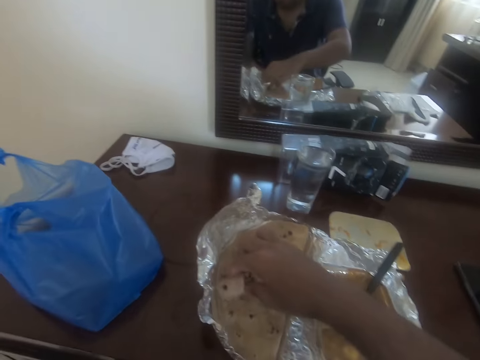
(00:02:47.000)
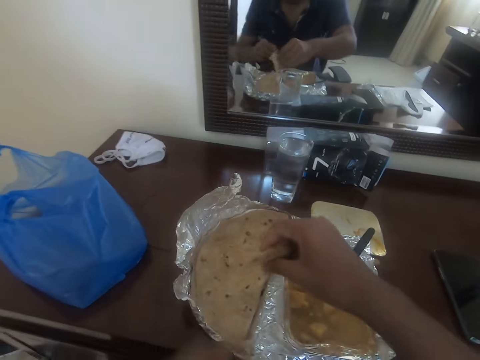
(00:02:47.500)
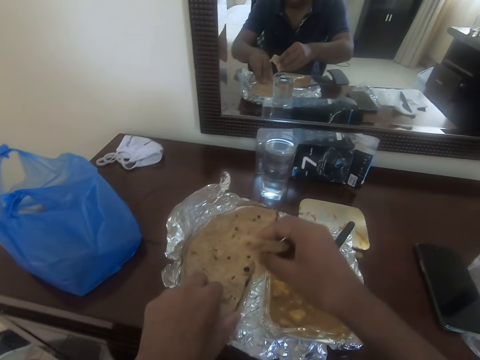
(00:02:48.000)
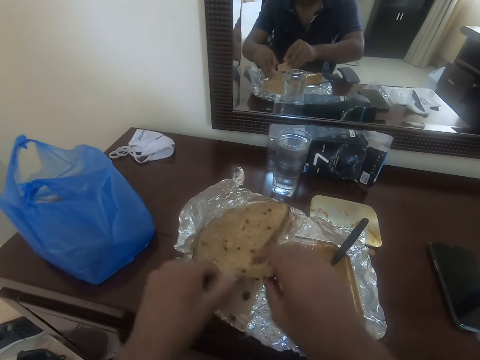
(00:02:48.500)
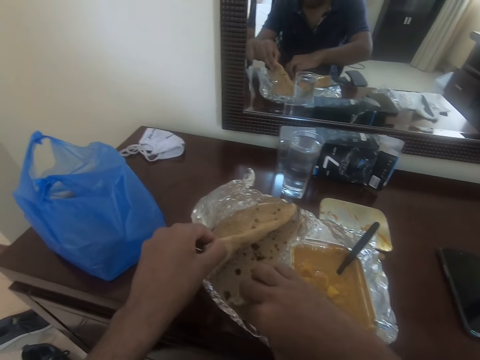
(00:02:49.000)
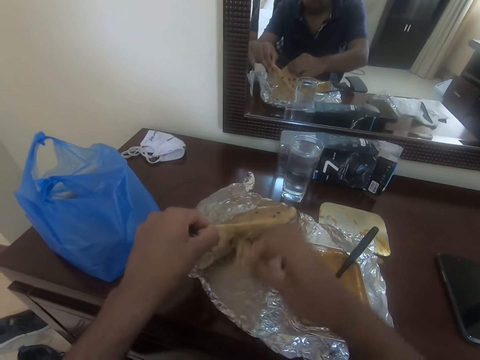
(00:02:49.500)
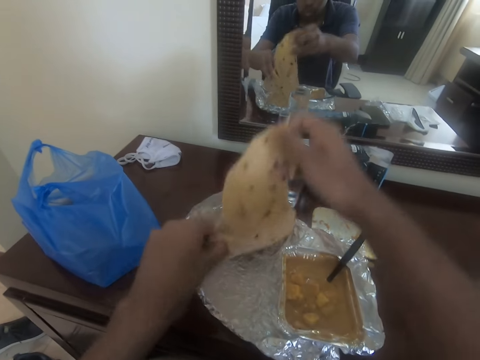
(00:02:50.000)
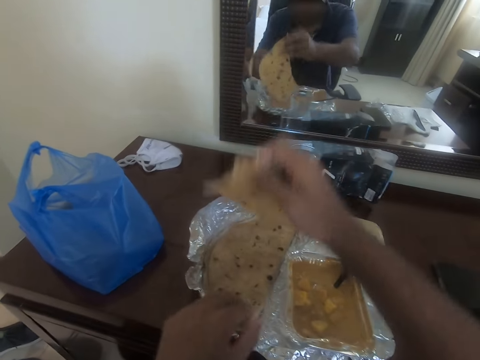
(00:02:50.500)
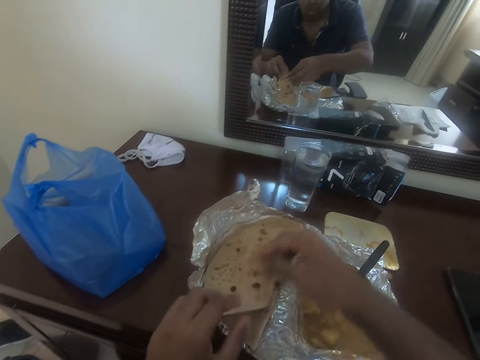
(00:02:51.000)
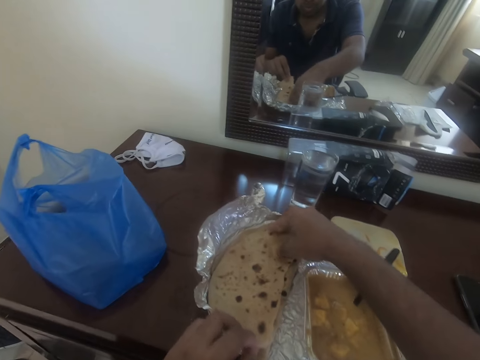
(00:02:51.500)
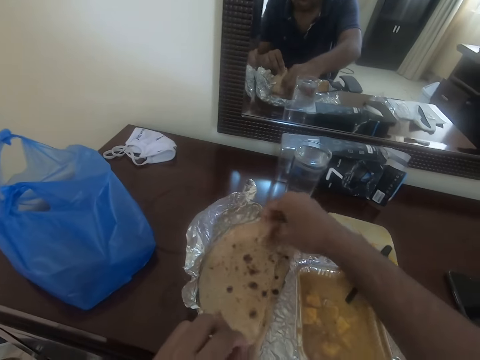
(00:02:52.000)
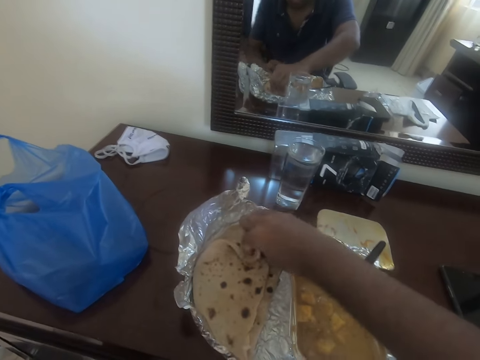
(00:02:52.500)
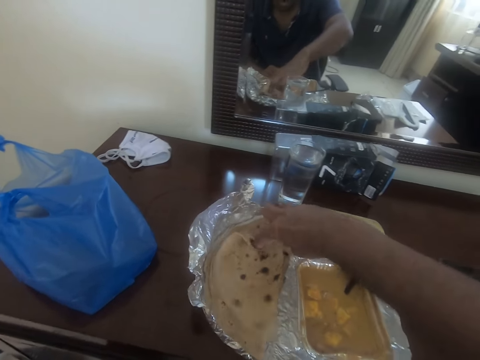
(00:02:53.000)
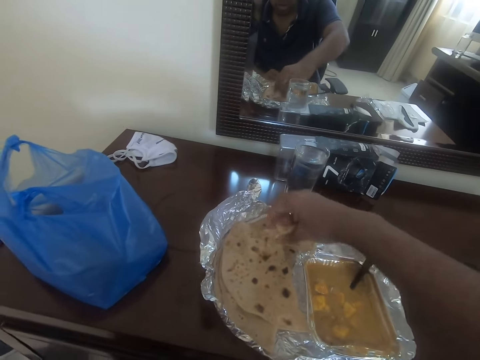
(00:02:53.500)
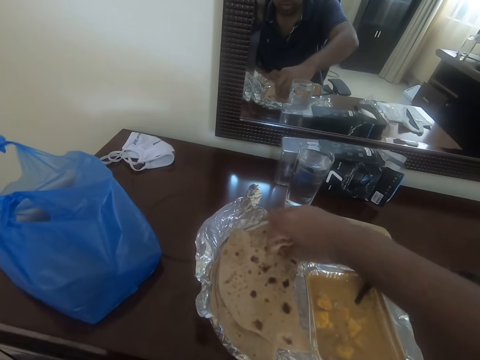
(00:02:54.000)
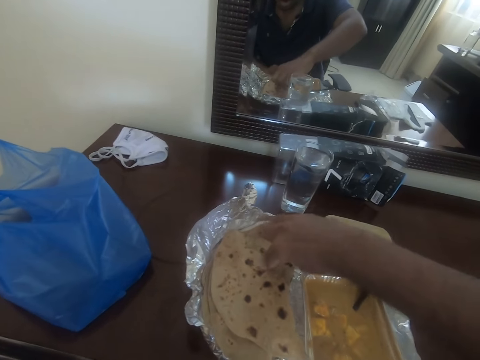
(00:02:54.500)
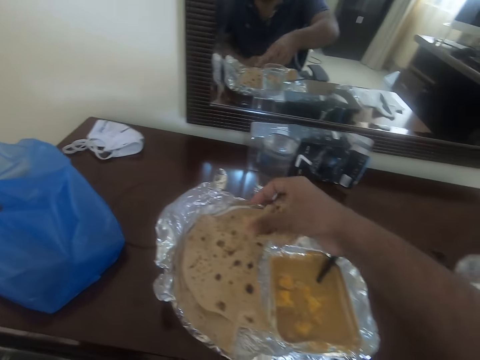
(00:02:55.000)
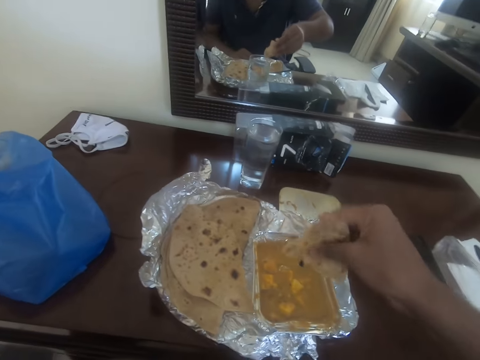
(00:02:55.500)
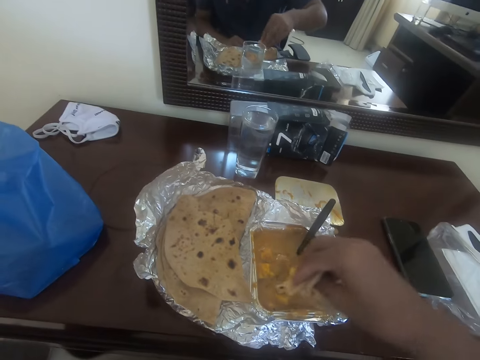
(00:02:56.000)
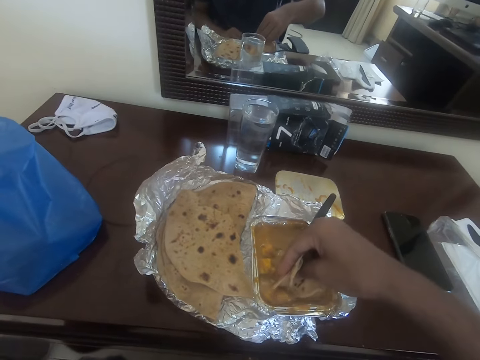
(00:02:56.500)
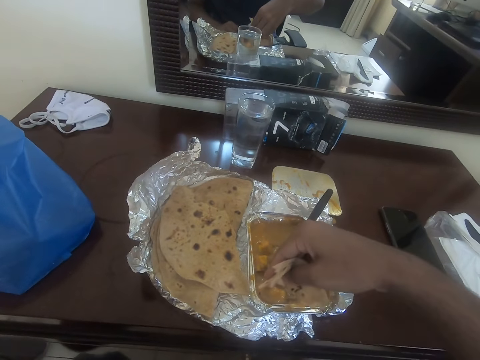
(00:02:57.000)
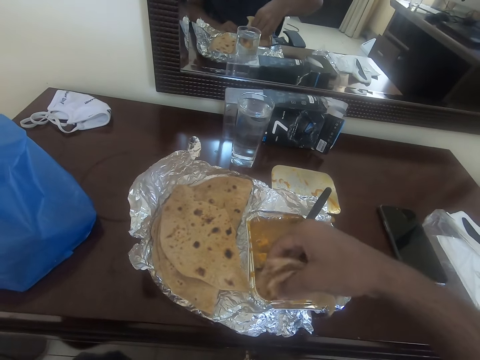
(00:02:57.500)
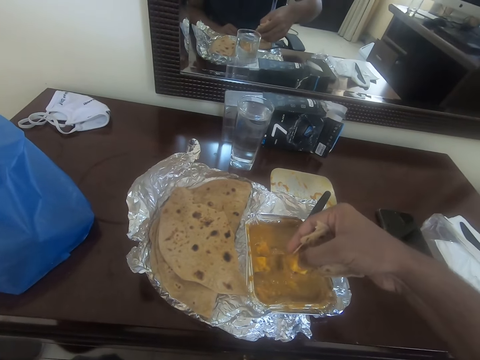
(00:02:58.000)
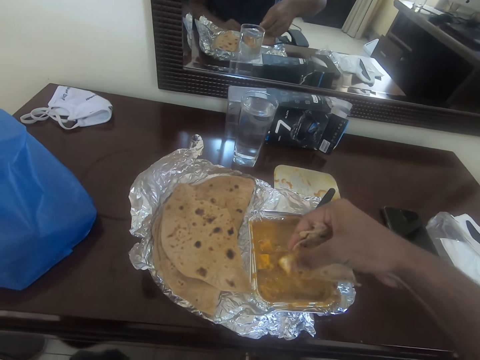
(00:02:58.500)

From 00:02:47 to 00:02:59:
The camera wearer picks up the flatbread. They rearrange the flatbread. They cut the flatbread. They dip the flatbread in the stew.

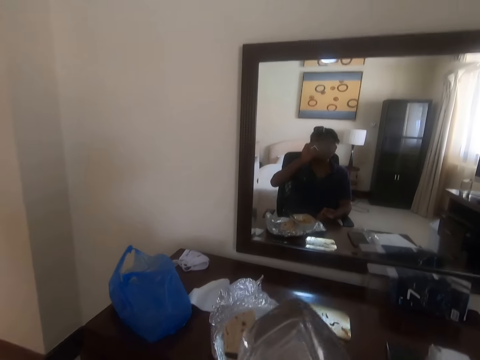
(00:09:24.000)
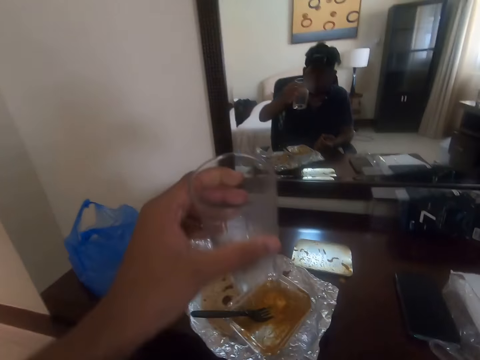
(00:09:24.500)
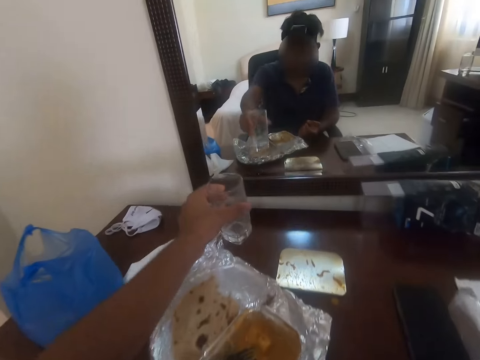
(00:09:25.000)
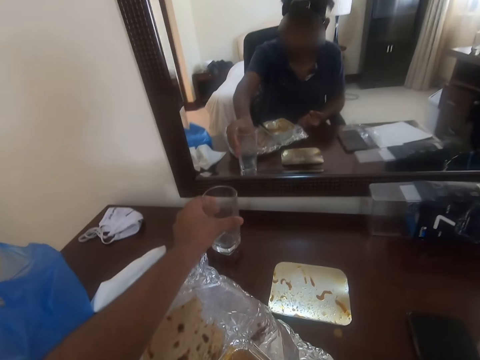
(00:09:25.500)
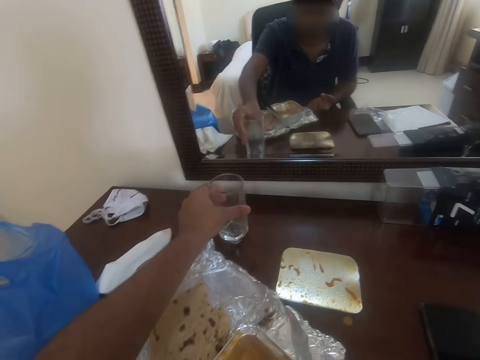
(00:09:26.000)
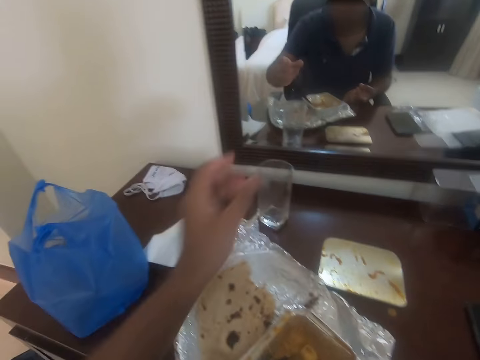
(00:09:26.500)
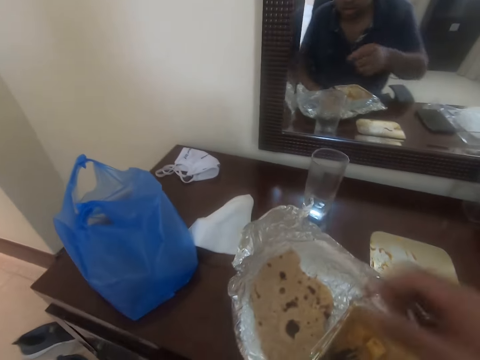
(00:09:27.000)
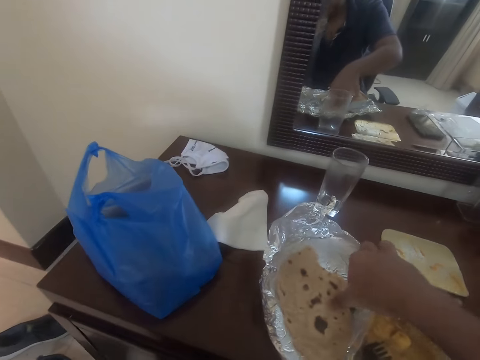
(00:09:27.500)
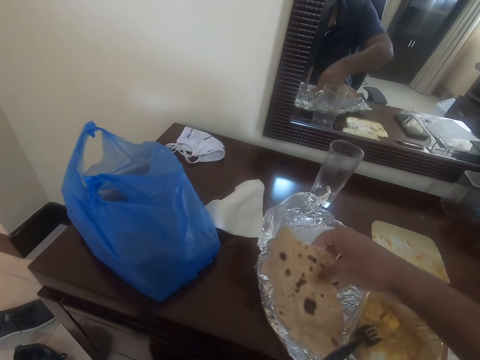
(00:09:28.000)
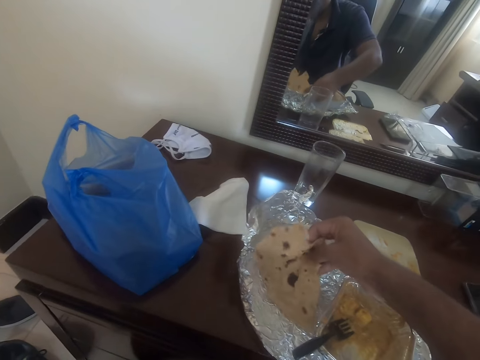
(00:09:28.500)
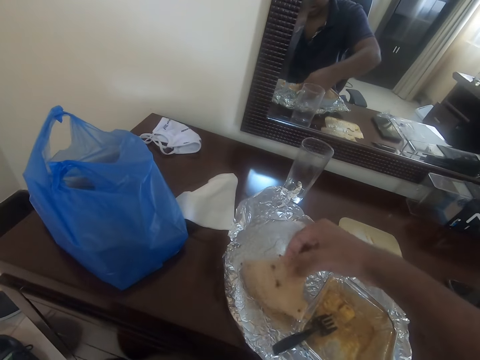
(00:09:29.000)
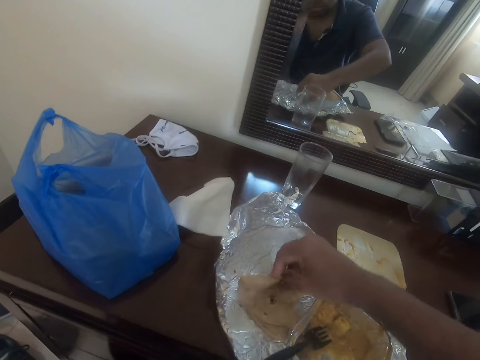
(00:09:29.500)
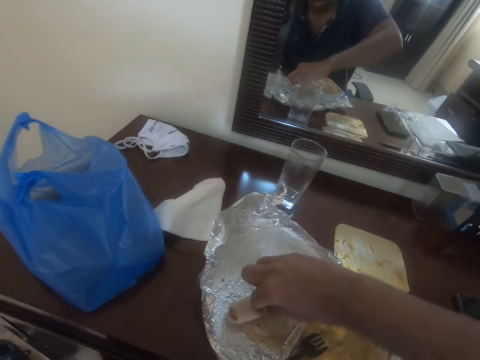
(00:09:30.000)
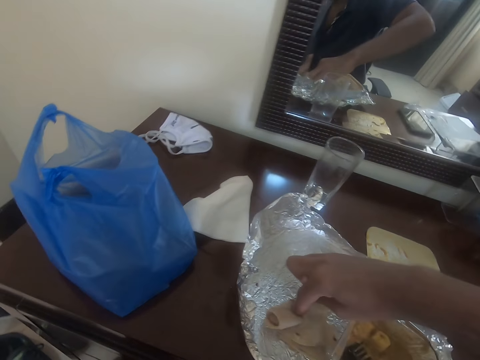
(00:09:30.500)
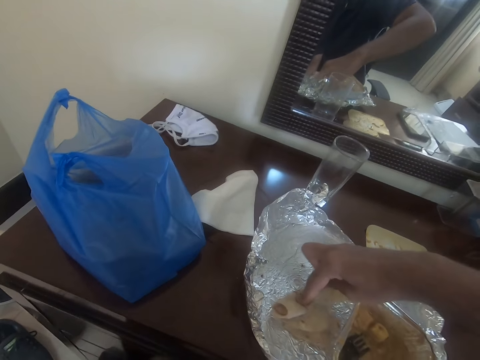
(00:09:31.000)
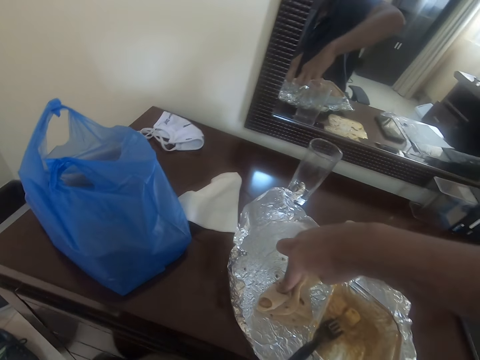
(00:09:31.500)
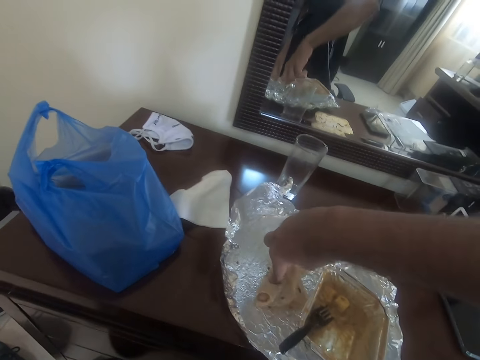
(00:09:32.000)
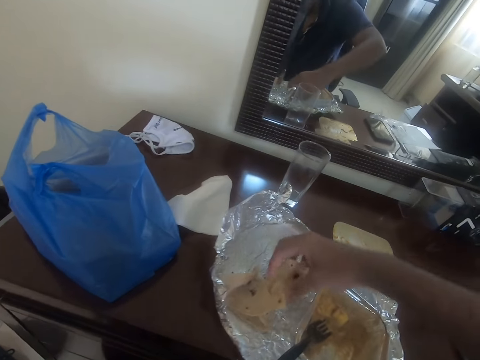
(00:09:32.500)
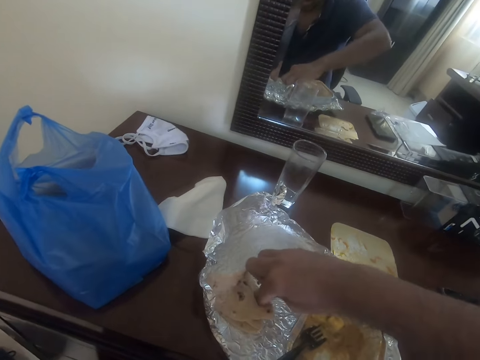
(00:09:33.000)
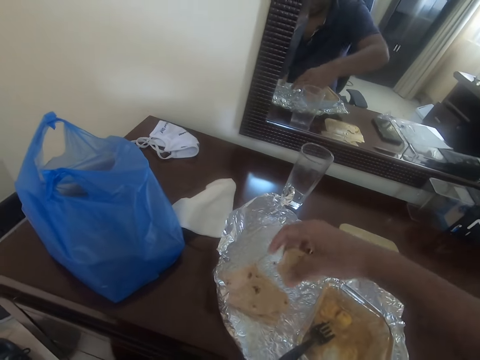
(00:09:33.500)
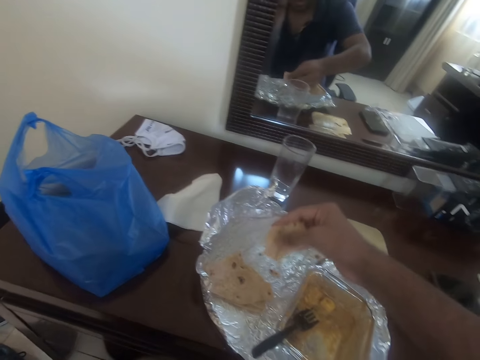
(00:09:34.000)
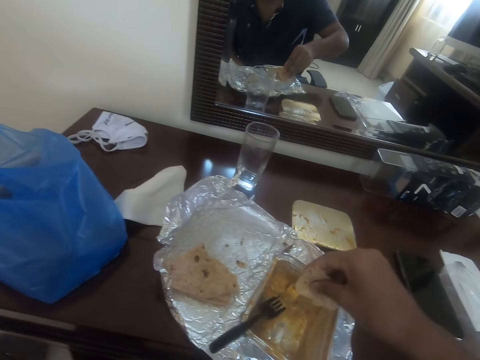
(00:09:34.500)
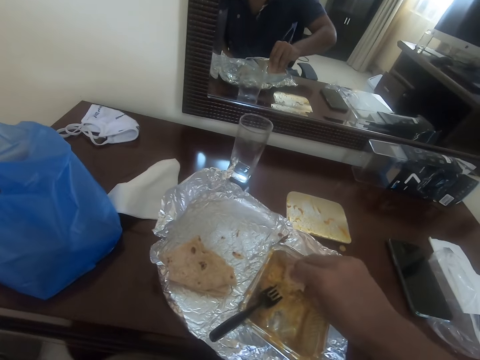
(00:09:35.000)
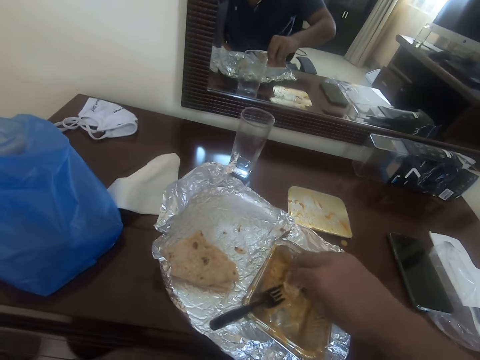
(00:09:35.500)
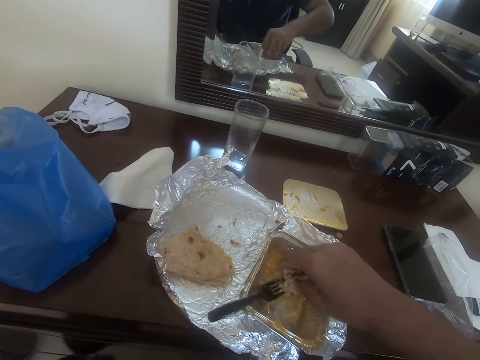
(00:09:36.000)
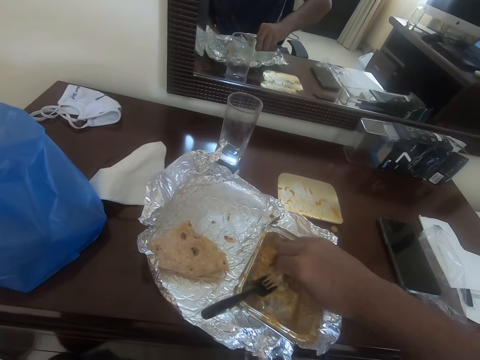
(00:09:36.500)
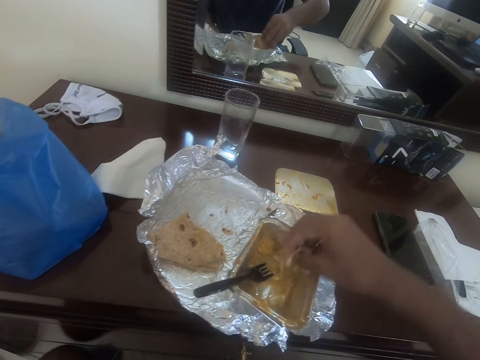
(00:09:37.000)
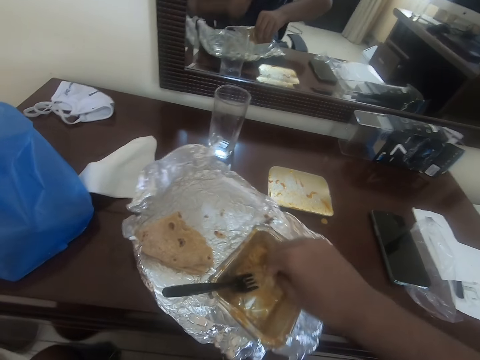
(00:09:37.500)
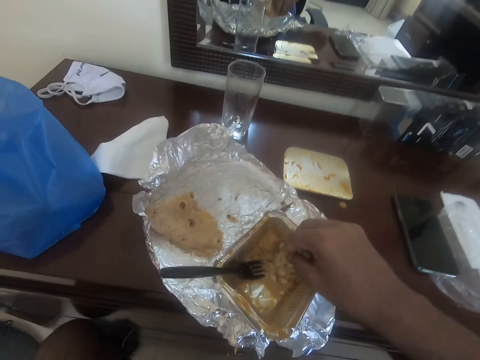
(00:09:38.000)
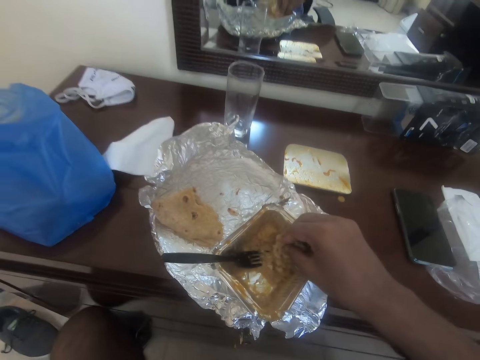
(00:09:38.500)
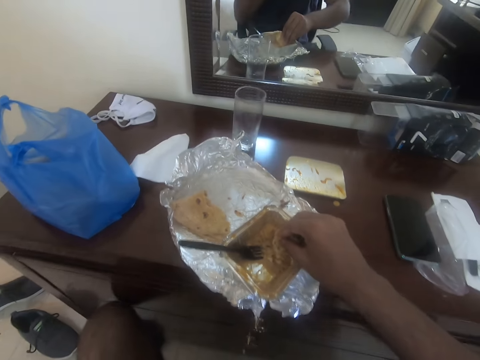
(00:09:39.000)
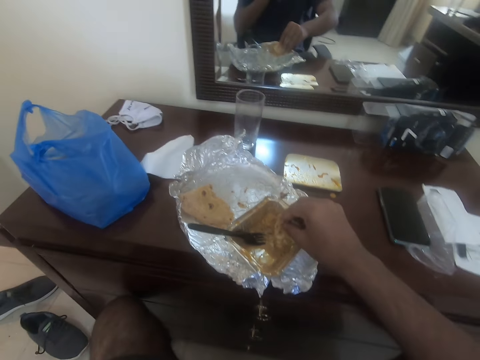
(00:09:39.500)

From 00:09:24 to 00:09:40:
The camera wearer puts the glass of water on the table. They pick up the chapati or flatbread from the table. They fold the chapati from the table. They cut a piece of the chapati. They dip the flatbread in the stew.
